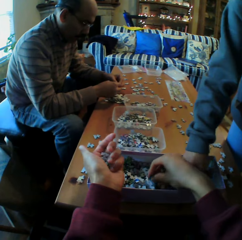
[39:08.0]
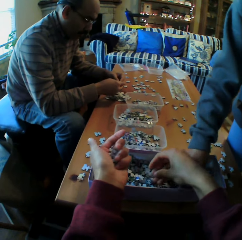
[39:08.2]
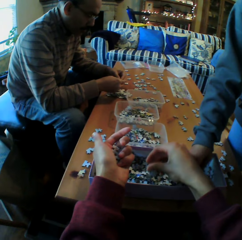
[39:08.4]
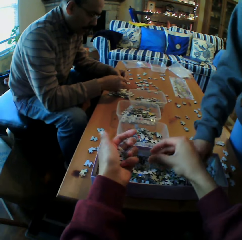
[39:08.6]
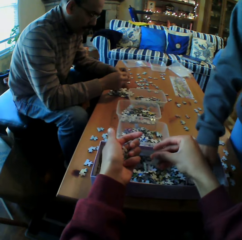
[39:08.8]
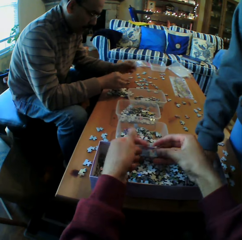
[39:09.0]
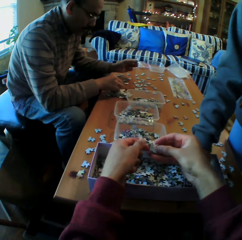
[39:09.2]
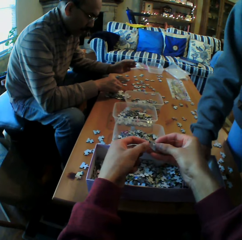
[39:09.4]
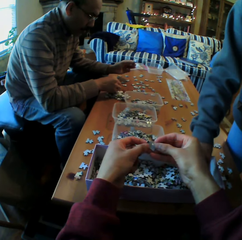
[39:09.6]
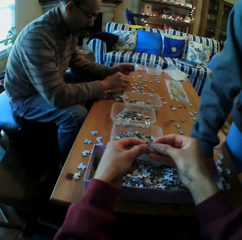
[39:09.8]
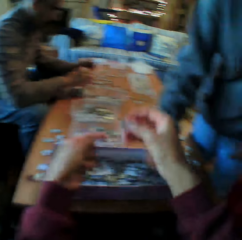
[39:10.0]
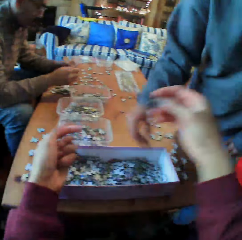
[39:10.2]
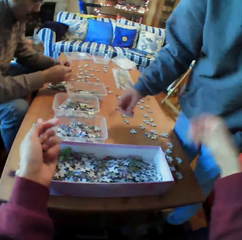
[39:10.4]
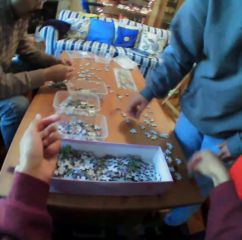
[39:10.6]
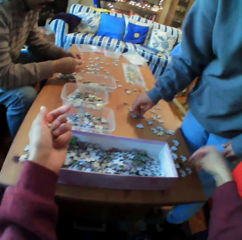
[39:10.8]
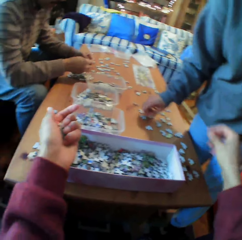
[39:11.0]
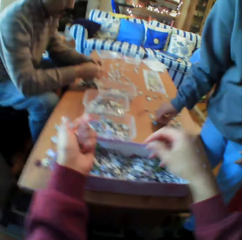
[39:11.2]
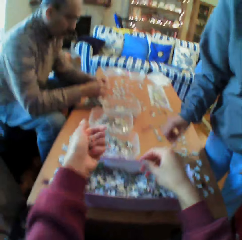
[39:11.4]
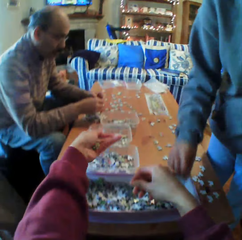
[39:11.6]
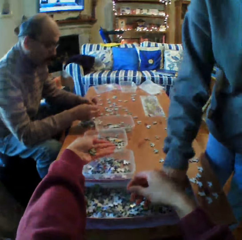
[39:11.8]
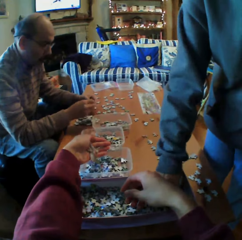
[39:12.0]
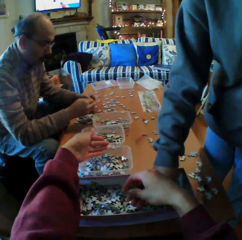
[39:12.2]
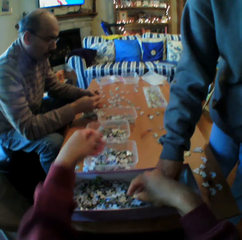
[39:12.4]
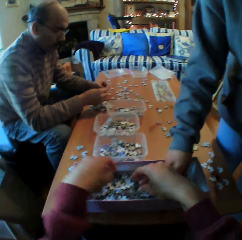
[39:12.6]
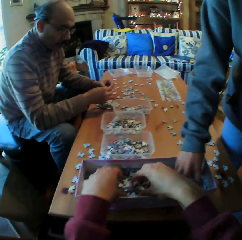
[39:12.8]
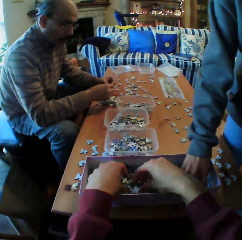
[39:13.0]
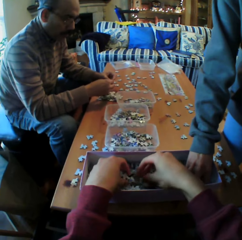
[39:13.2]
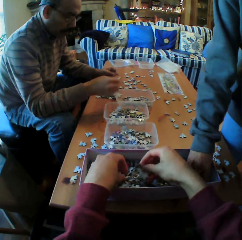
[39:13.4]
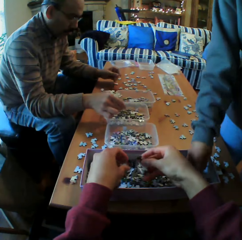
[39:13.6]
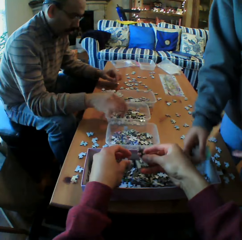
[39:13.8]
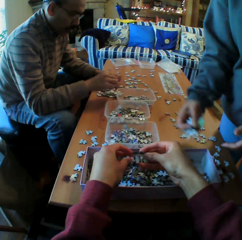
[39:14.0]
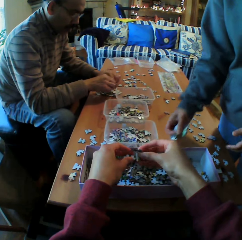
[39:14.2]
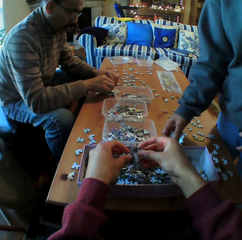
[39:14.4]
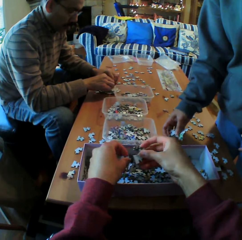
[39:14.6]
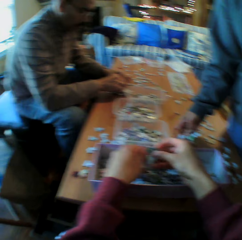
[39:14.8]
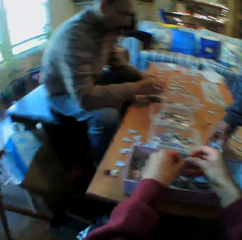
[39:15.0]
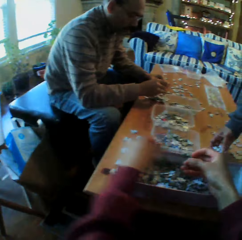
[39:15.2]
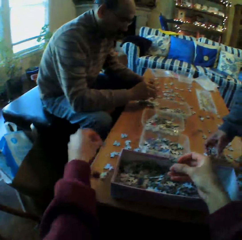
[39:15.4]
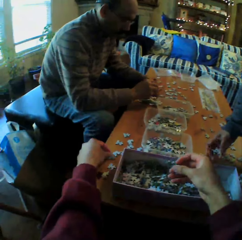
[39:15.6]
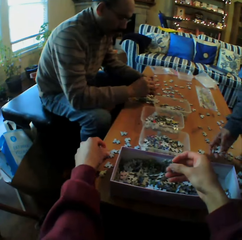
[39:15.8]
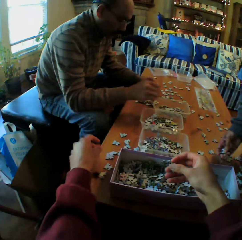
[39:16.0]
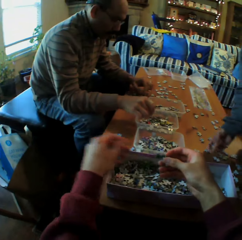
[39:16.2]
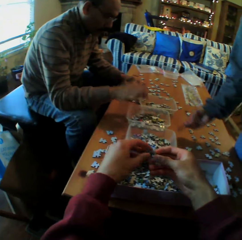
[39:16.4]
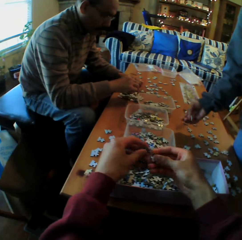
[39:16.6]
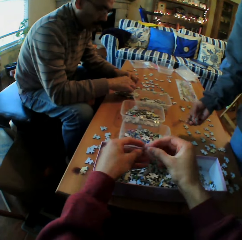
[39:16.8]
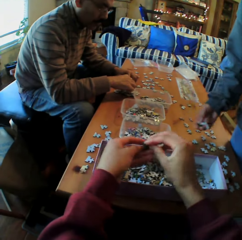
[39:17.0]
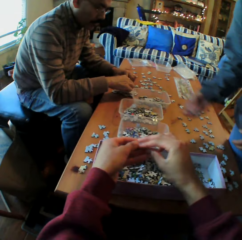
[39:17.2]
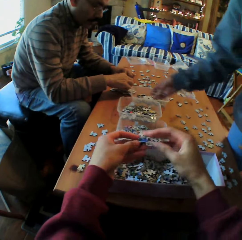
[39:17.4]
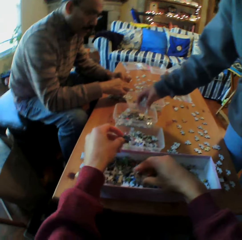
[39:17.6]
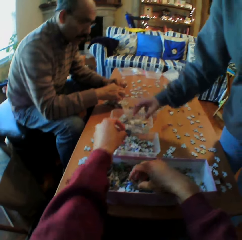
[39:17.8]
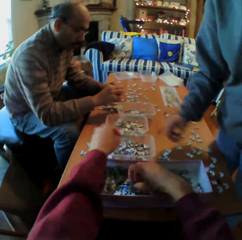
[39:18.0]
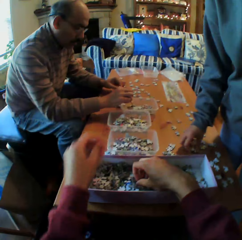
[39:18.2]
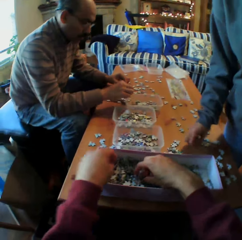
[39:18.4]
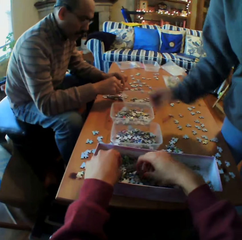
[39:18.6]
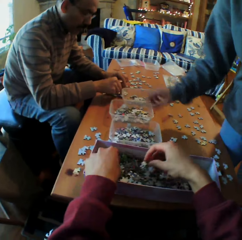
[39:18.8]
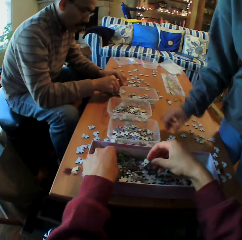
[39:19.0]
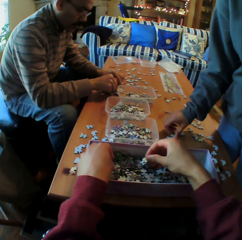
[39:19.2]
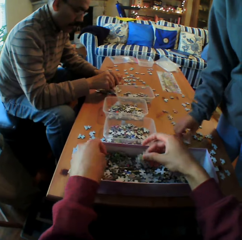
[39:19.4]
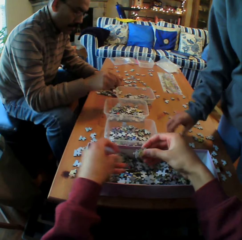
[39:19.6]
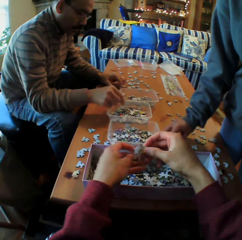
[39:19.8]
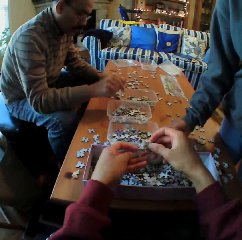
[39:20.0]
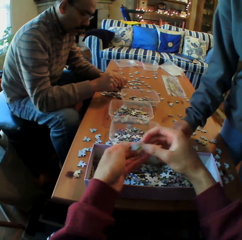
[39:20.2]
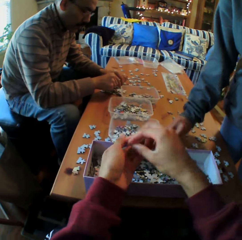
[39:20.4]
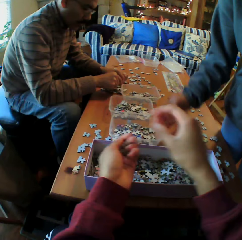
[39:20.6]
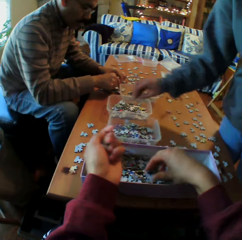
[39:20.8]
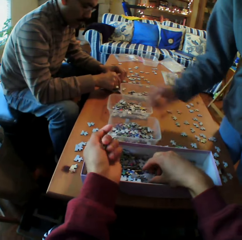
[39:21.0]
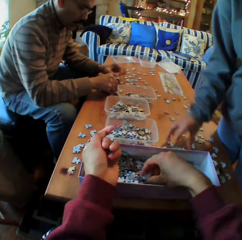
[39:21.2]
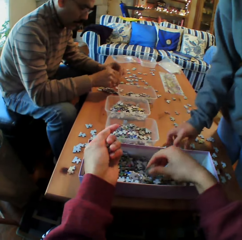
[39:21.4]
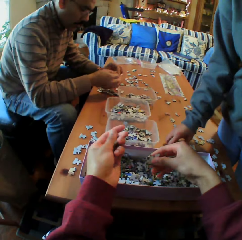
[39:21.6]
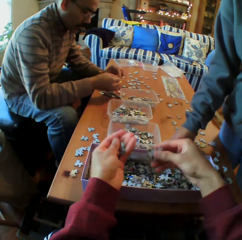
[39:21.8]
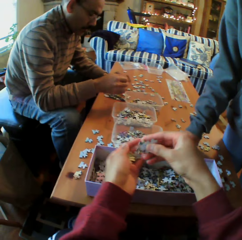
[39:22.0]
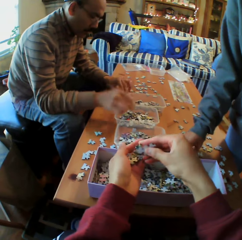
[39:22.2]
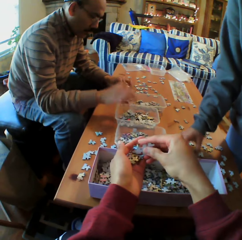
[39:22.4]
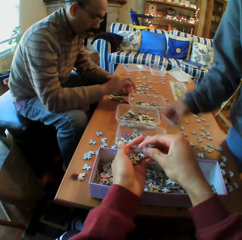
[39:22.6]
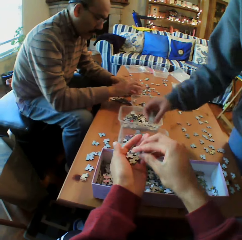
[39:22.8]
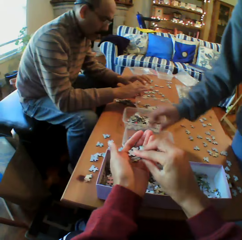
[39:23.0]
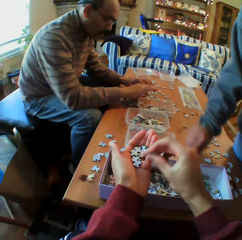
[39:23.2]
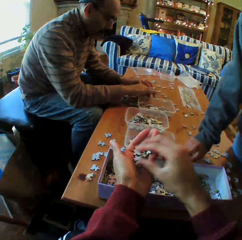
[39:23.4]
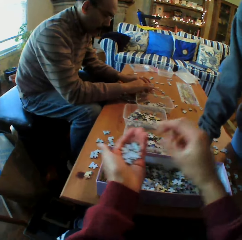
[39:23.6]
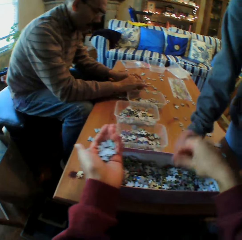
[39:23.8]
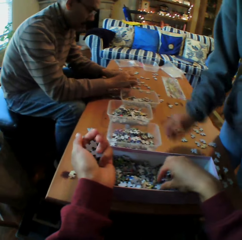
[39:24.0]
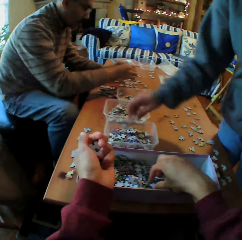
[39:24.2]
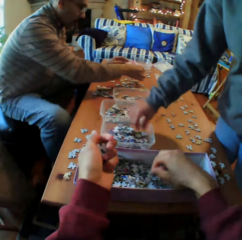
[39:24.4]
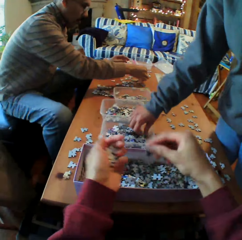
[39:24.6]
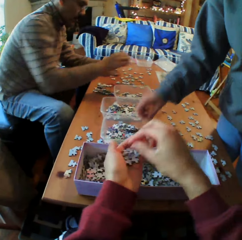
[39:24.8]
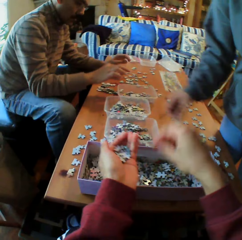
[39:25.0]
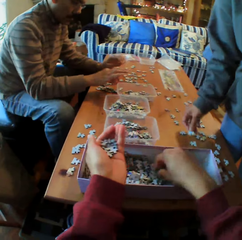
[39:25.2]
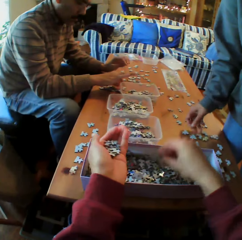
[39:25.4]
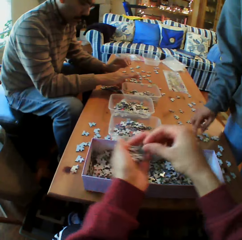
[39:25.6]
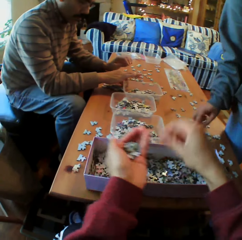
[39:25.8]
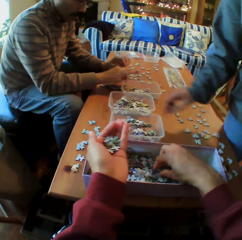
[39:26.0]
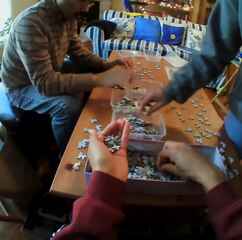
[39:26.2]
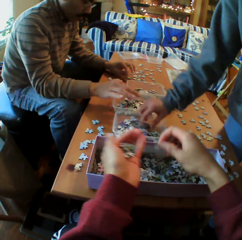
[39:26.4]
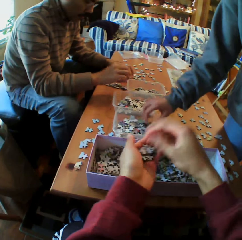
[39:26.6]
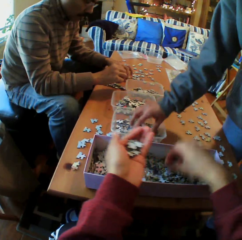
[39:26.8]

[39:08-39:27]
The camera wearer puts the papers on his hands. He puts the pieces of paper on the table. He puts the papers in the dish. He picks up the papers from the box. The woman puts the papers on the table. The camera wearer puts the paper on the table. He puts the piece of paper in the dish. He picks the papers from the box. A person chooses the puzzle pieces. Another person chooses the puzzle pieces. The woman puts the papers in the dish. The camera wearer chooses the puzzle pieces. The woman puts the papers in the dish again. The camera wearer puts the papers on his hands.

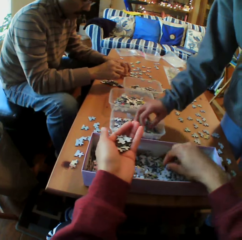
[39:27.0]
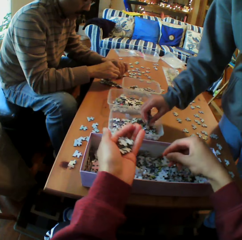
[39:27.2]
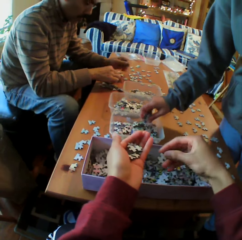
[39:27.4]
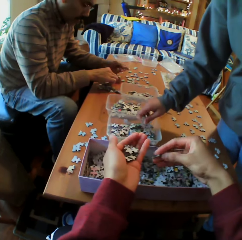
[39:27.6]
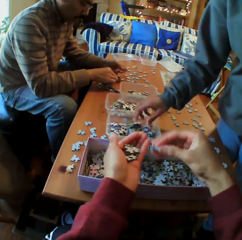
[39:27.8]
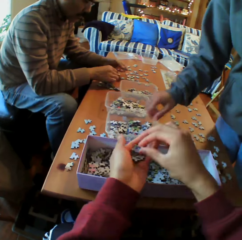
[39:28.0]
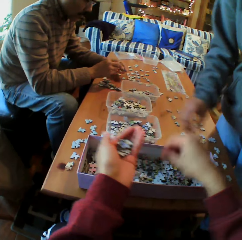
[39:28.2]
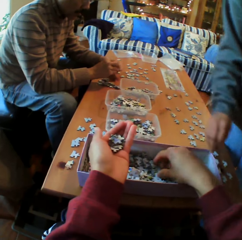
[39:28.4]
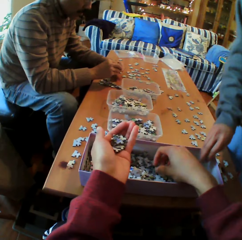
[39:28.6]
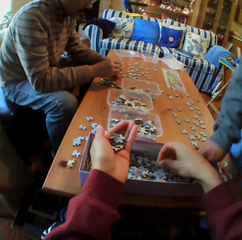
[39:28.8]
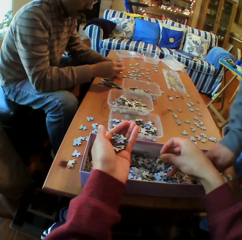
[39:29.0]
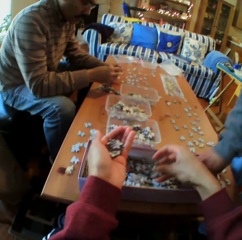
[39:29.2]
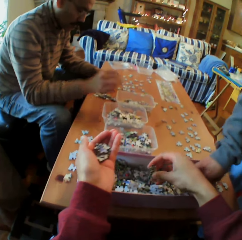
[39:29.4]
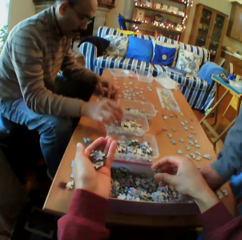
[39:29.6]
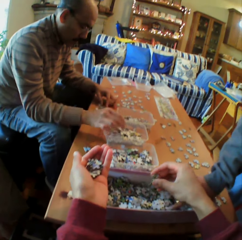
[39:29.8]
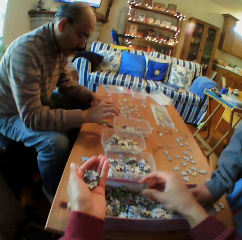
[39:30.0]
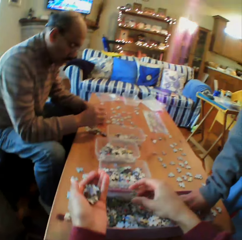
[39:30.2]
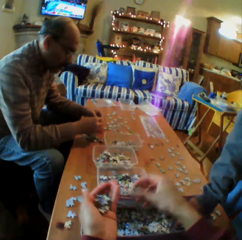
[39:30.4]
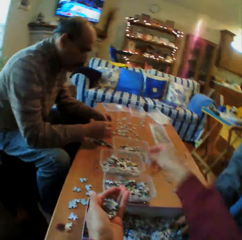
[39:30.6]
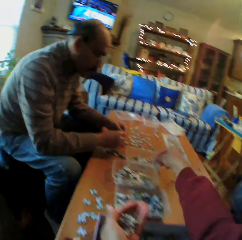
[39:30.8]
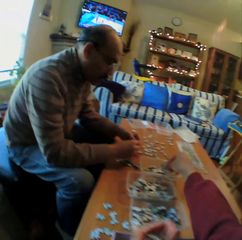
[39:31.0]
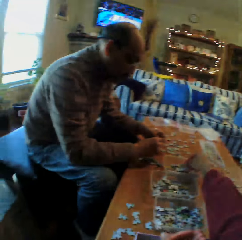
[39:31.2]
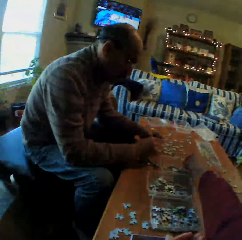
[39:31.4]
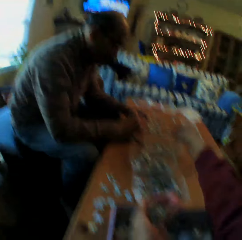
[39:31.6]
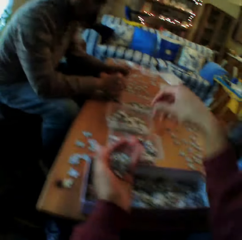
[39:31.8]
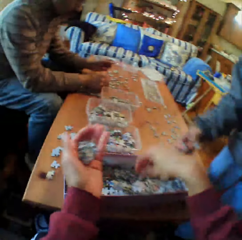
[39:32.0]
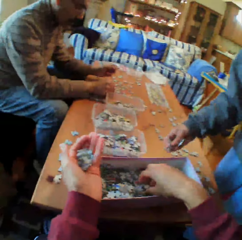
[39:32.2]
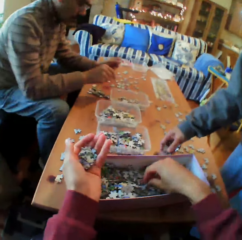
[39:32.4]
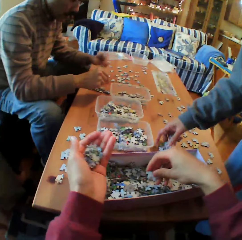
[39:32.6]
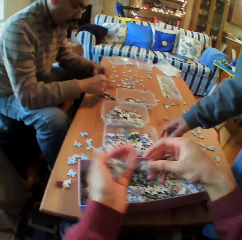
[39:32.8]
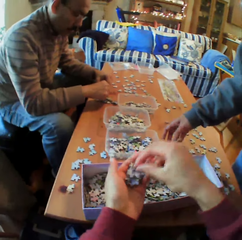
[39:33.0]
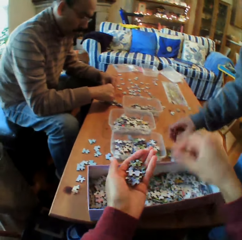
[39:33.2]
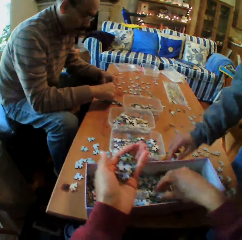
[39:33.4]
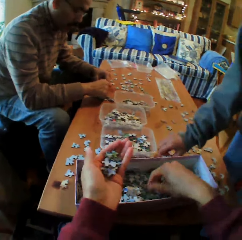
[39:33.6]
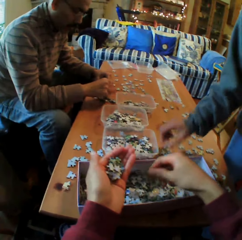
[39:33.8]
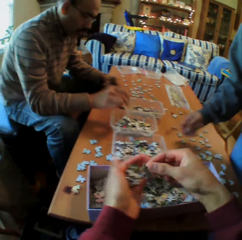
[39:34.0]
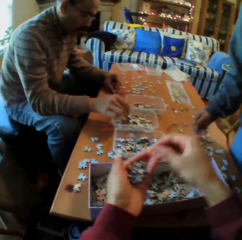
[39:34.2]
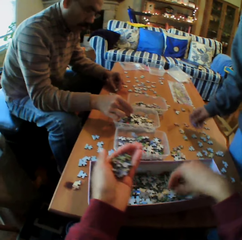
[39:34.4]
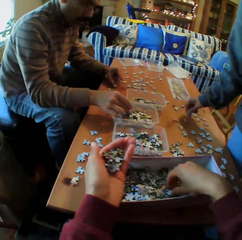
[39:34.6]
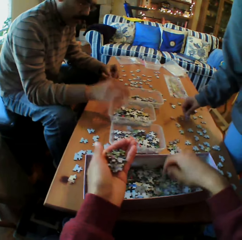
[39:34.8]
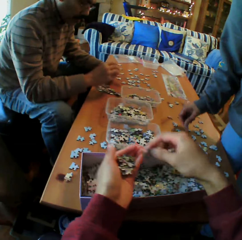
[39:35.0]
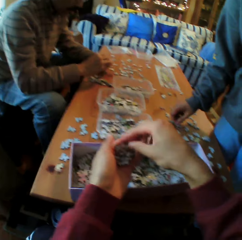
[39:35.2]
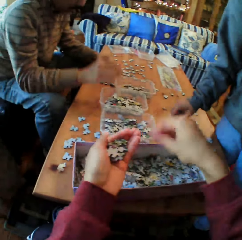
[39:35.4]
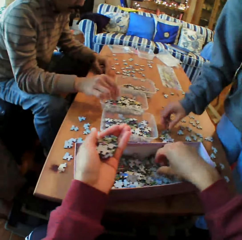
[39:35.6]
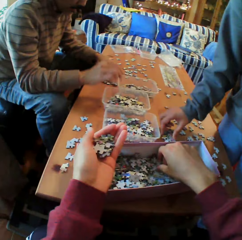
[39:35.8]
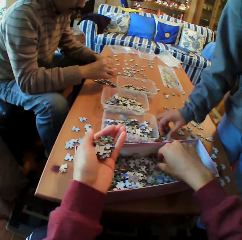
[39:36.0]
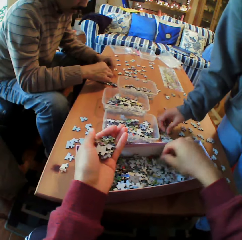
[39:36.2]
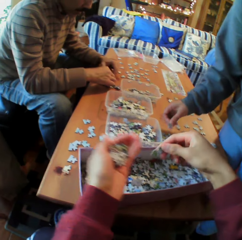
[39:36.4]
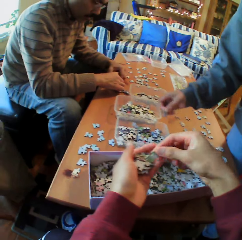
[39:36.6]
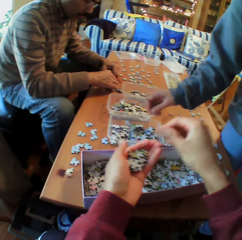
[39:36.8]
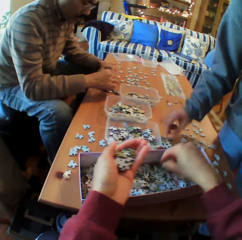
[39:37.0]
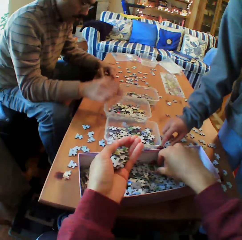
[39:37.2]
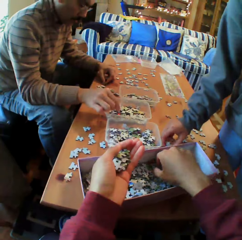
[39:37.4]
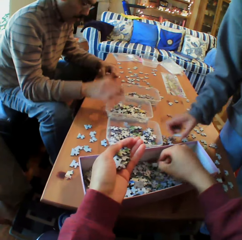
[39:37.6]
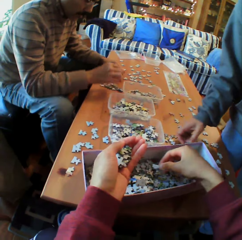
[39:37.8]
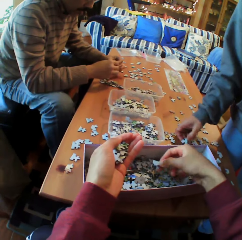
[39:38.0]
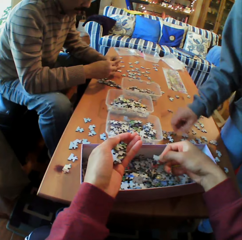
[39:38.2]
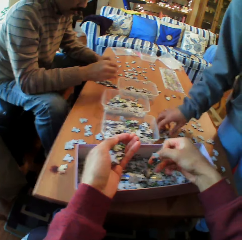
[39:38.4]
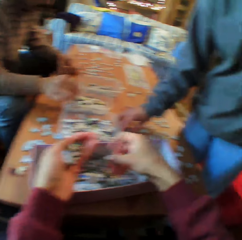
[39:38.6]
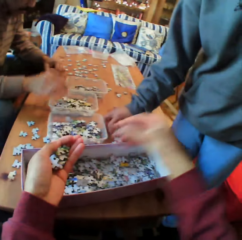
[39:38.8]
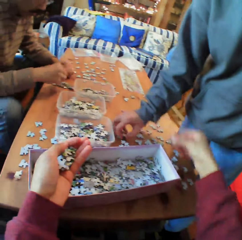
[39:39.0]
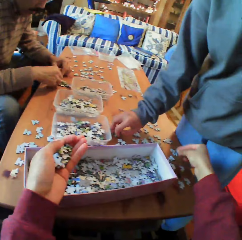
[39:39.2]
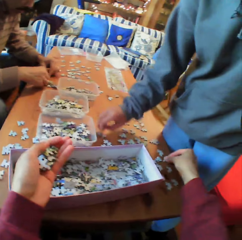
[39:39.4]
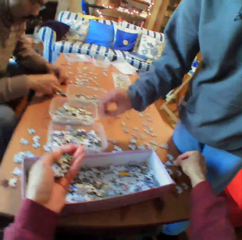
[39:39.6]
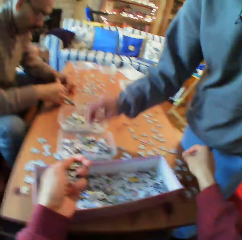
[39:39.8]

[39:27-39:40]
The woman picks the papers in the dish. The camera wearer puts the papers on his hands. The woman picks up the papers from the box. The camera wearer puts the papers in the dish. He puts the papers on his hands. The woman picks the papers from the table. The man puts the papers in the dish. The woman puts the papers in the dish. The camera wearer puts the papers on his hands. He puts the papers on the table.
